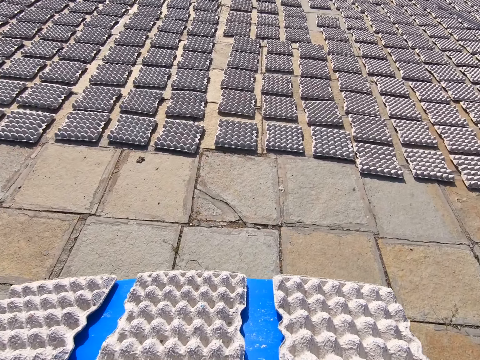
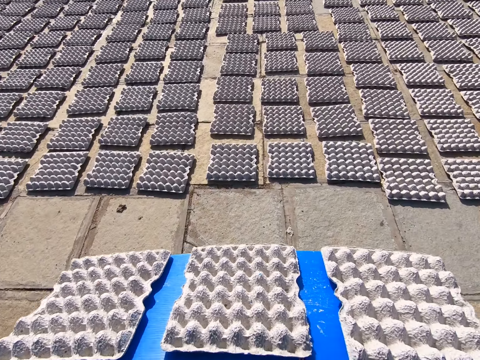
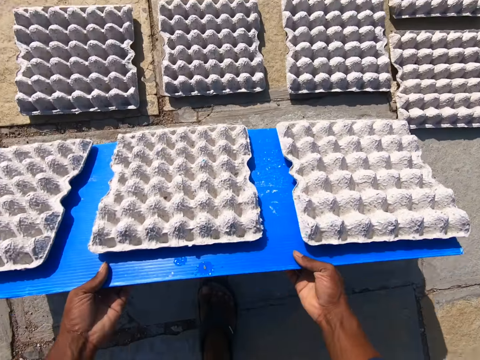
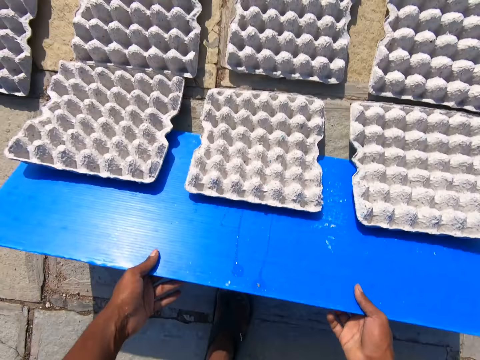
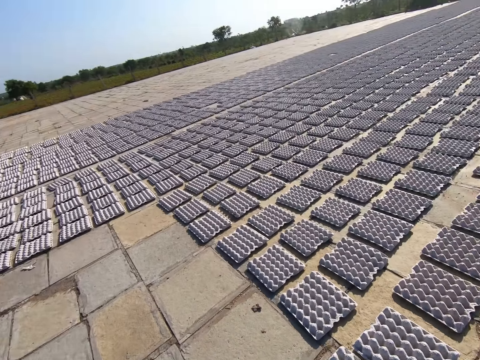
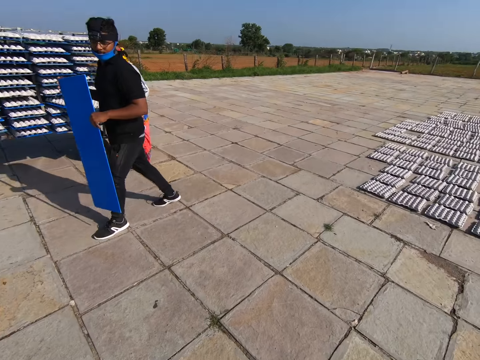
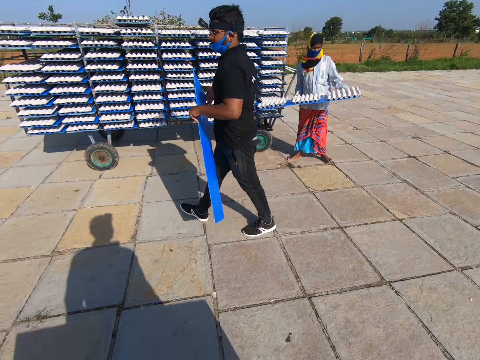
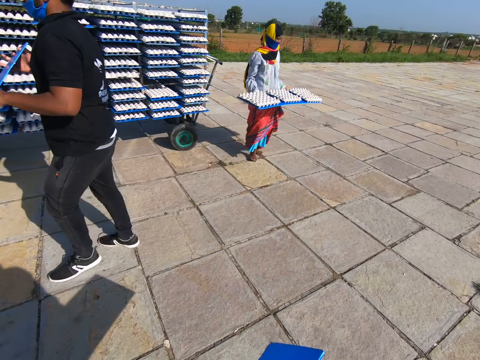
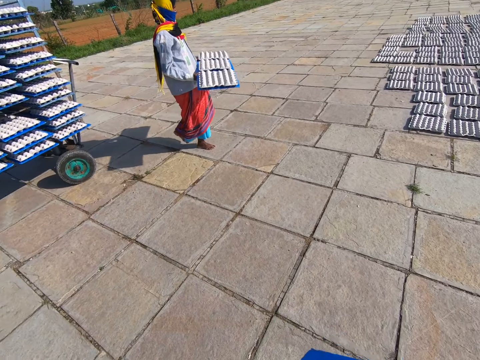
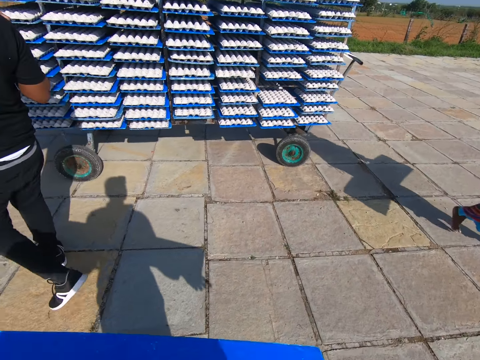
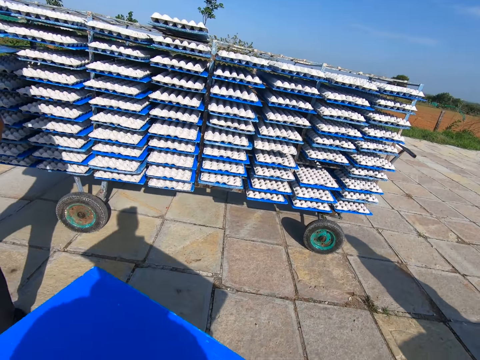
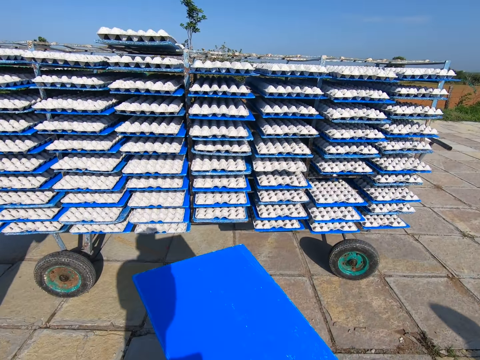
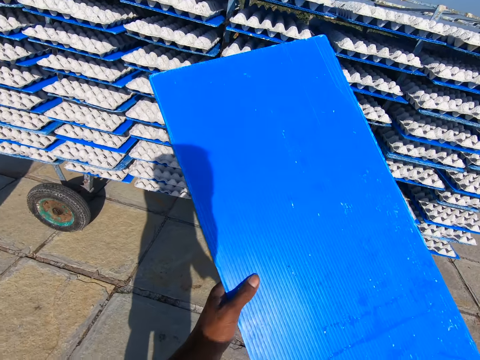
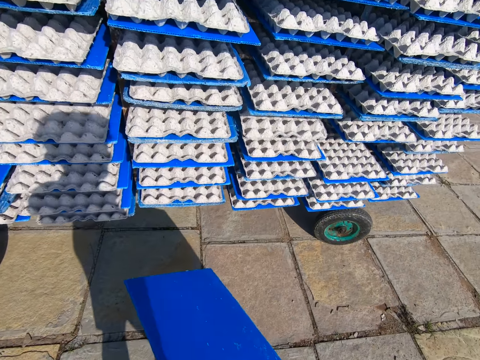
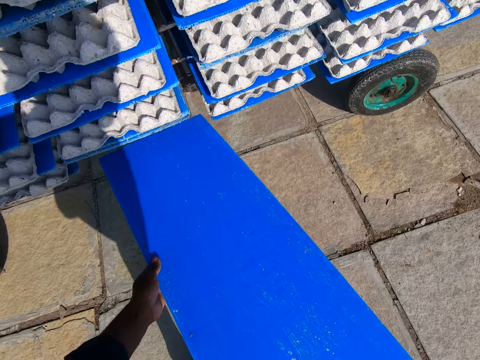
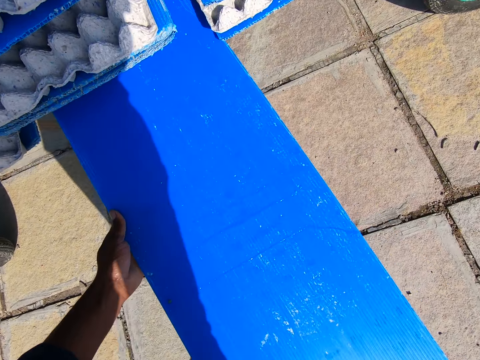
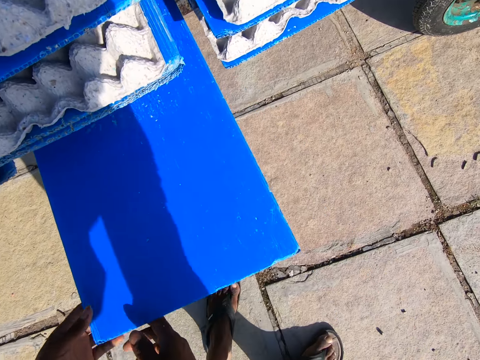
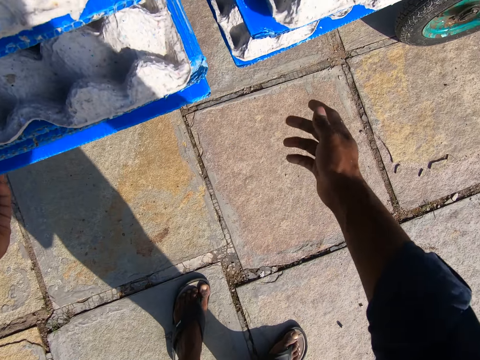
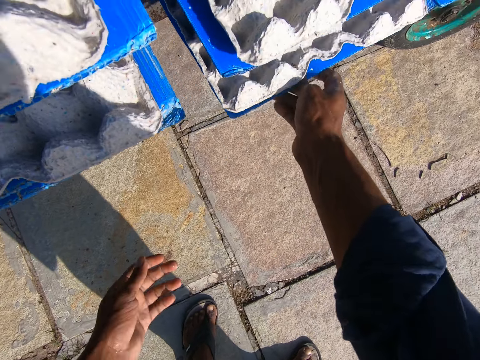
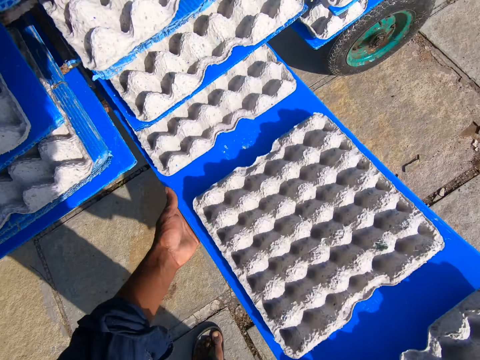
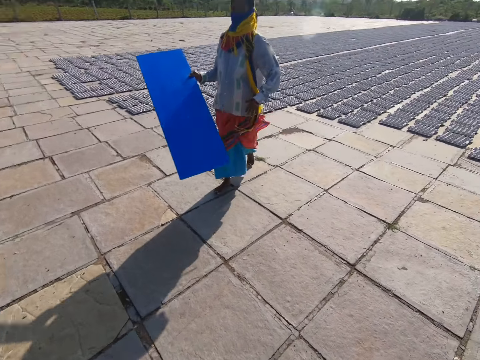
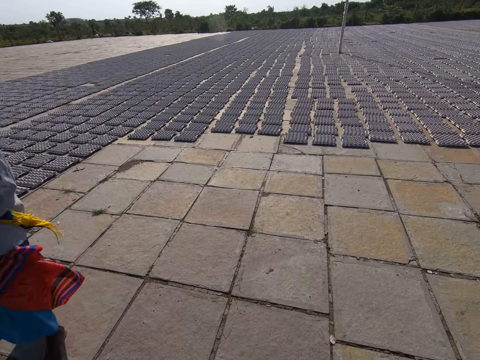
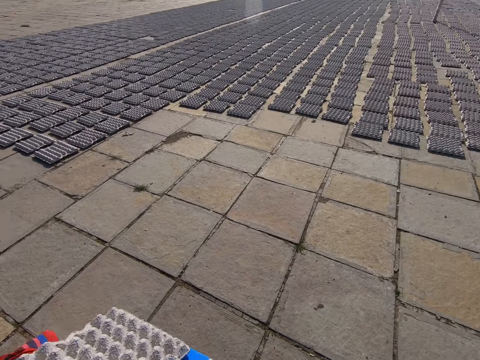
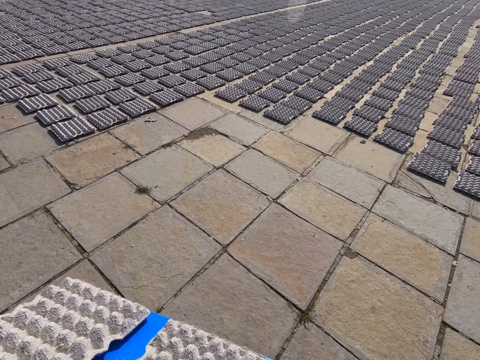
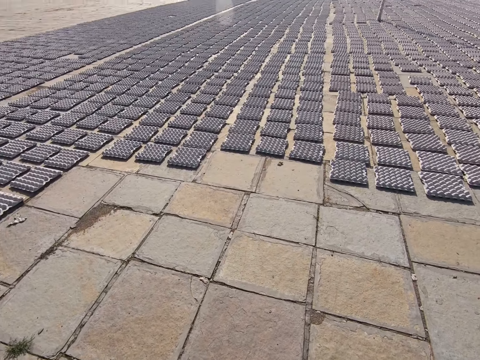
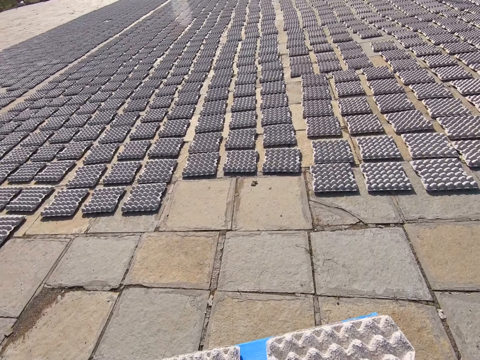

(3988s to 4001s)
The camera wearer drops the egg crates on the tray on the ground. They walk around the compound. A man carries a shelving board around the compound. A woman carries egg trays around the compound. The camera wearer puts the tray in the rack with both hands. They pick up a tray of egg crates from the rack with both hands. The woman carries a shelving board around the compound. The camera wearer walks around the compound.

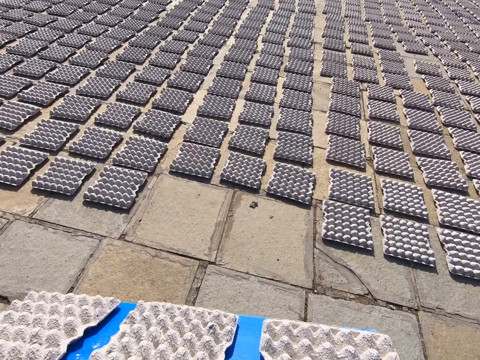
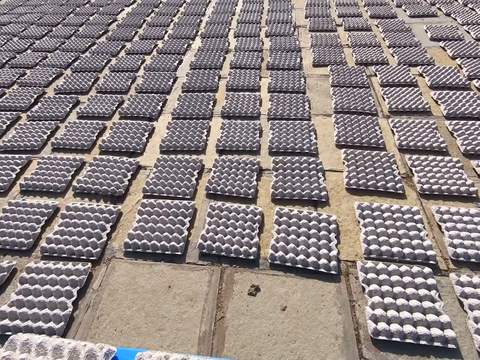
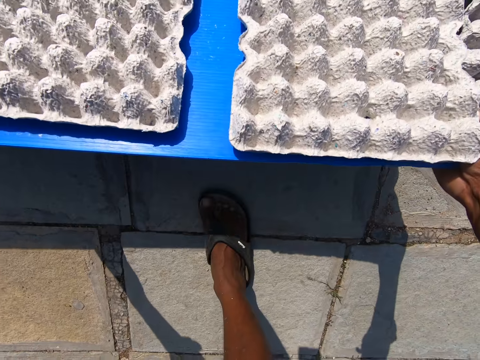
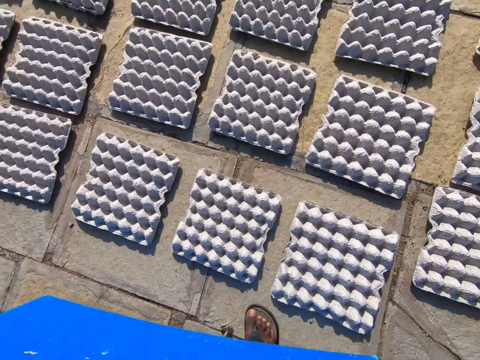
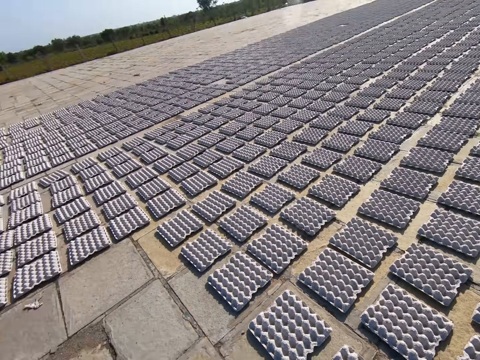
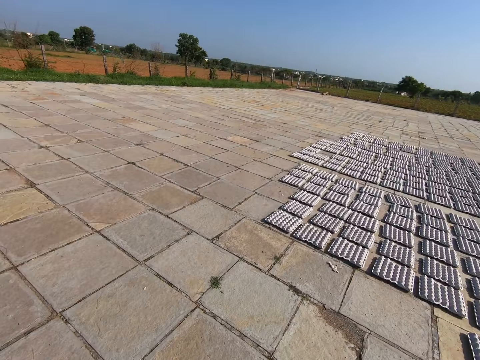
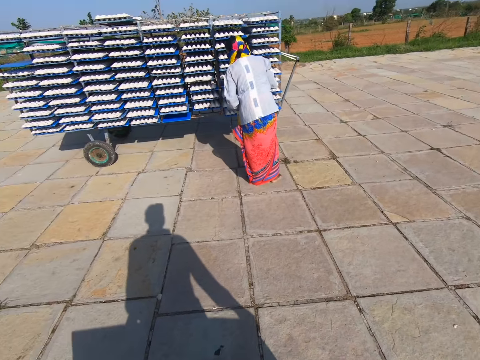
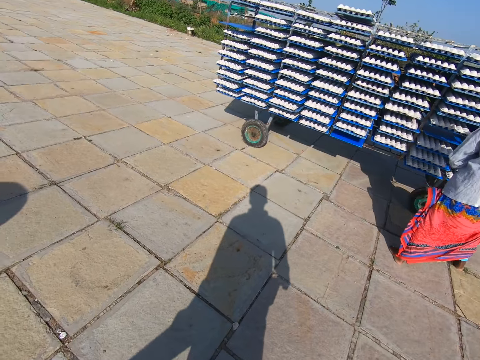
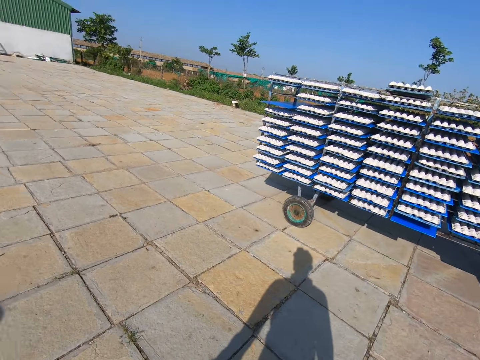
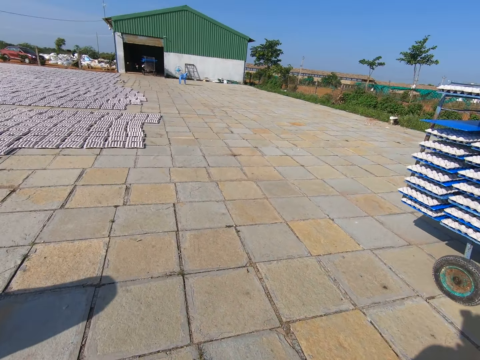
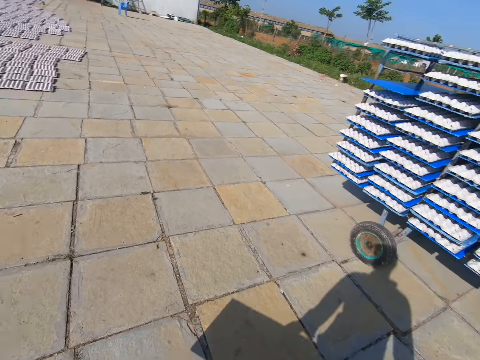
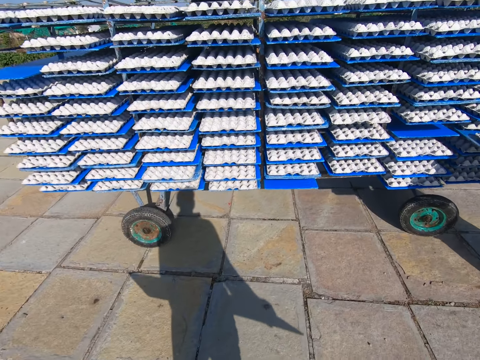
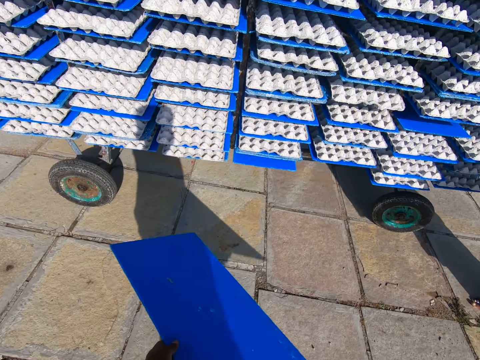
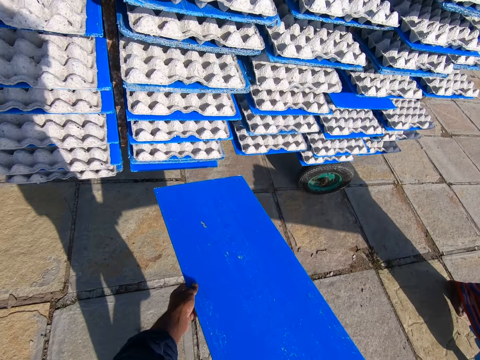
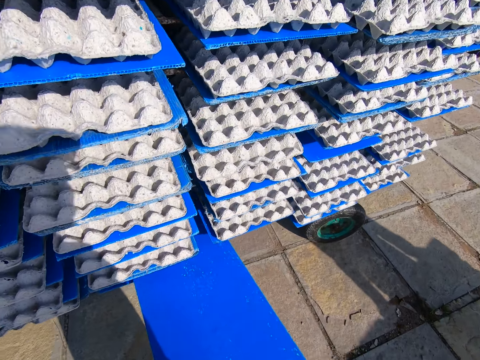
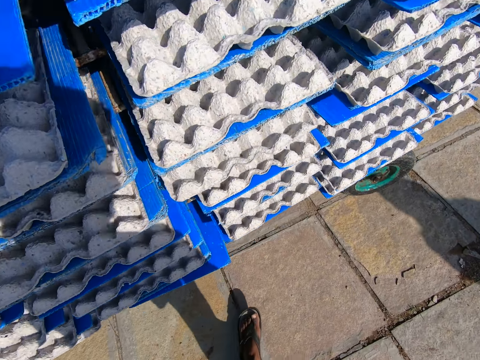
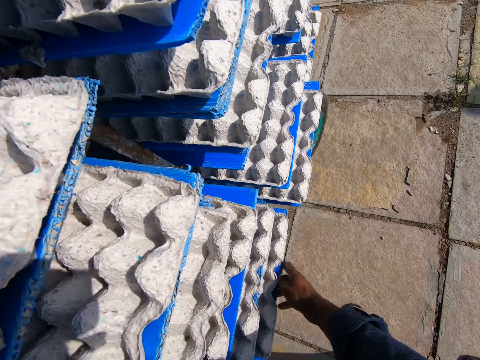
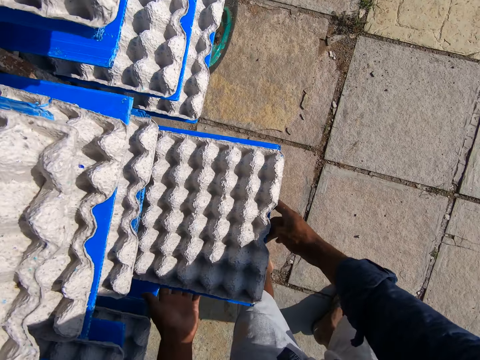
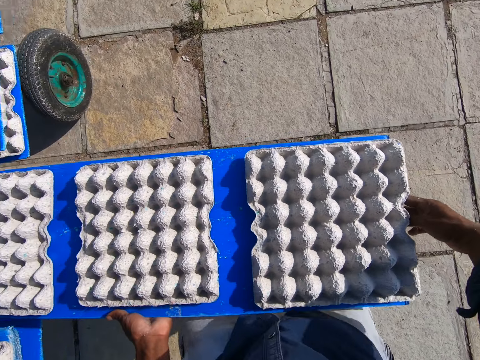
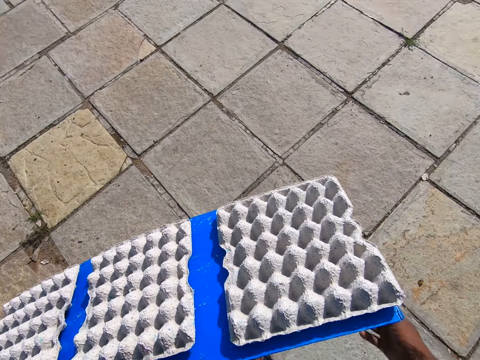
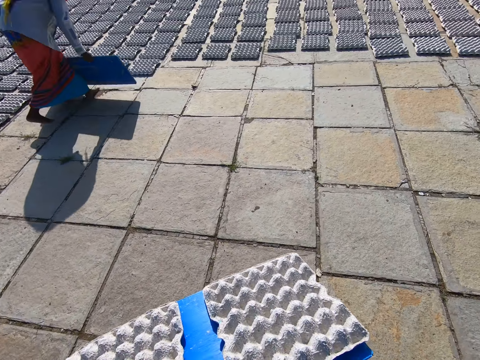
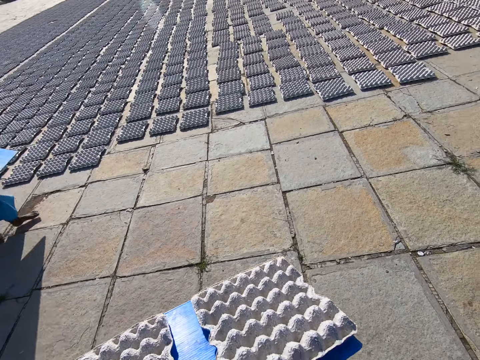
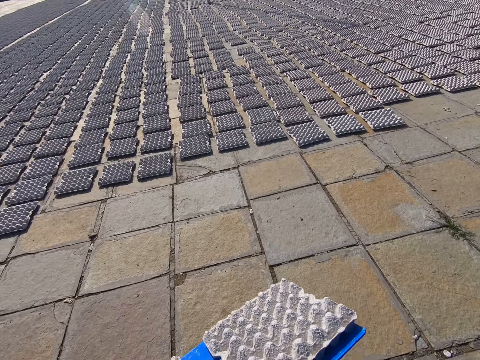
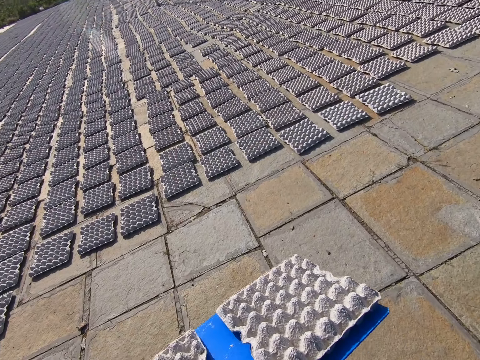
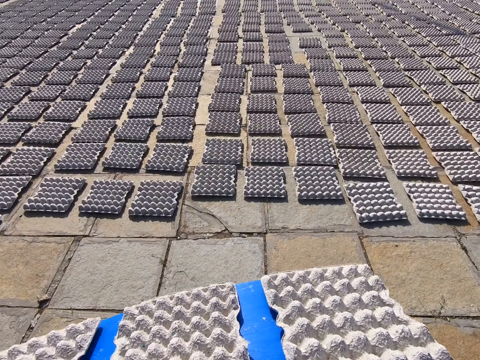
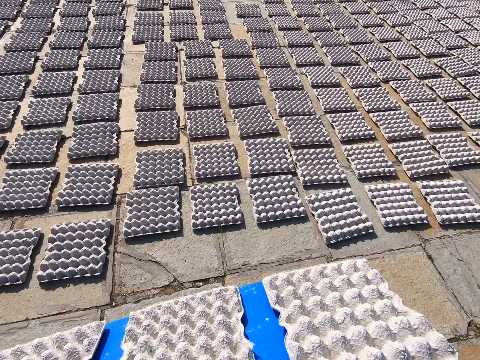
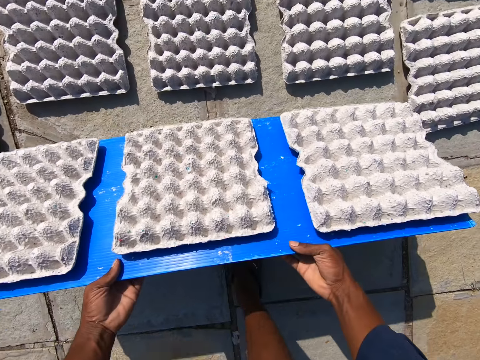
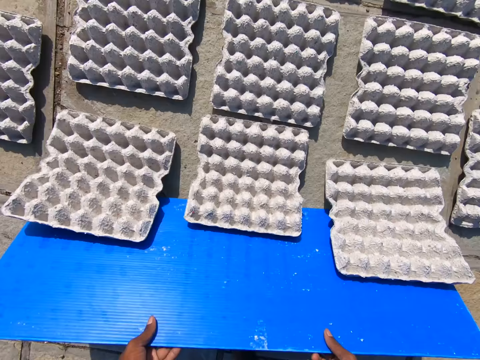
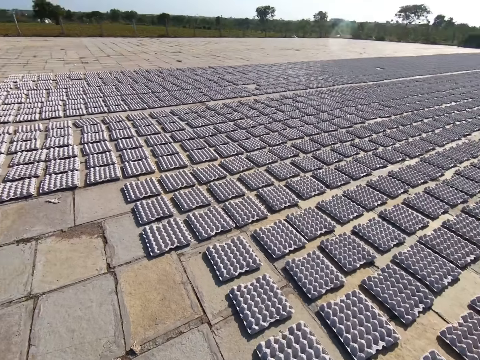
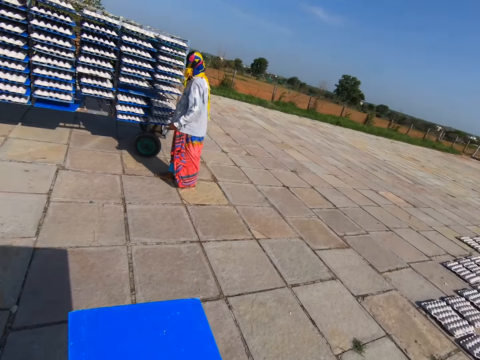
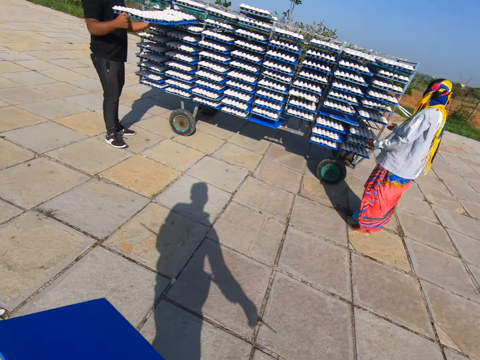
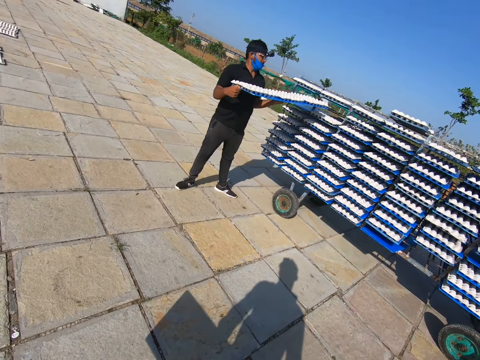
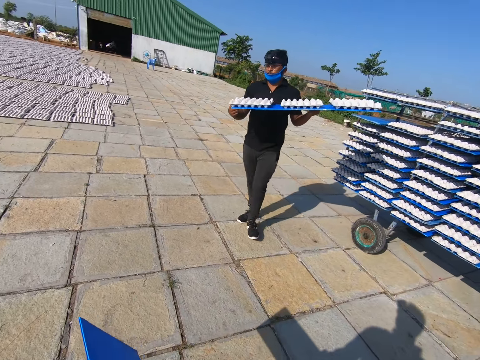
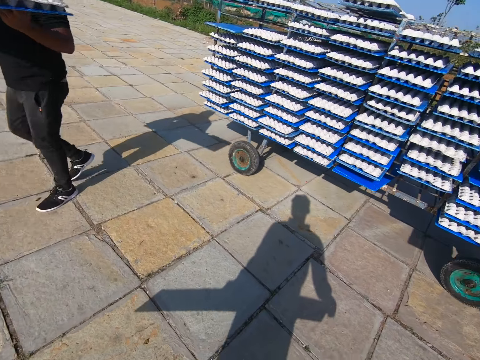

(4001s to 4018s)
The camera wearer drops the egg crates on the tray on the ground. They walk around the compound. A woman picks up a tray of egg crates from the rack with both hands. The camera wearer puts the tray in the rack with both hands. They pick up a tray of egg crates from the rack with both hands. The woman drops the egg crates on the tray on the ground. The camera wearer carries egg trays around the compound. The woman carries a shelving board around the compound. The camera wearer drops the egg crates on the tray on the ground. They walk around the compound. A man picks up a tray of egg crates from the rack with both hands. The woman picks up a tray of egg crates from the rack with both hands. The man carries egg trays around the compound.
